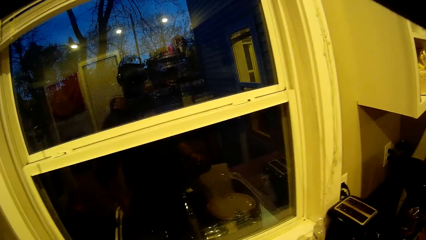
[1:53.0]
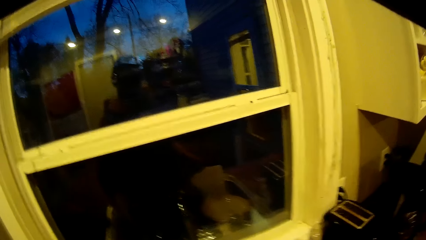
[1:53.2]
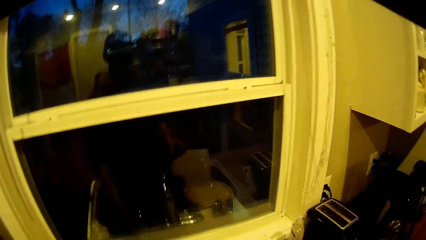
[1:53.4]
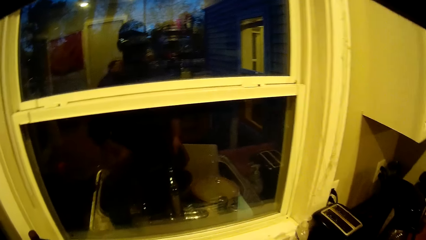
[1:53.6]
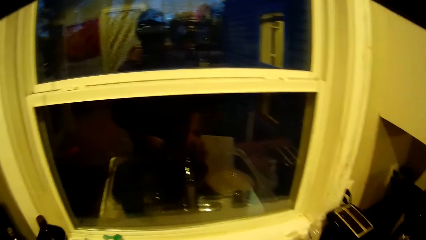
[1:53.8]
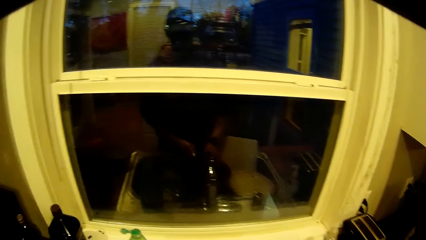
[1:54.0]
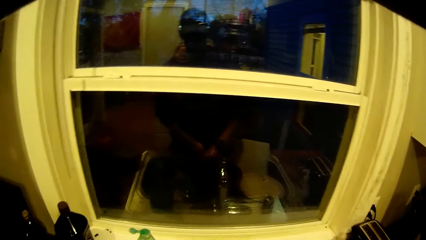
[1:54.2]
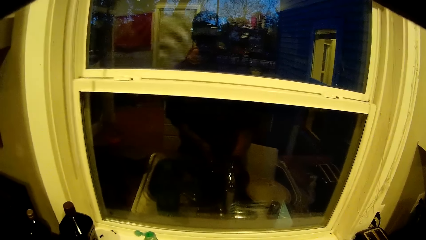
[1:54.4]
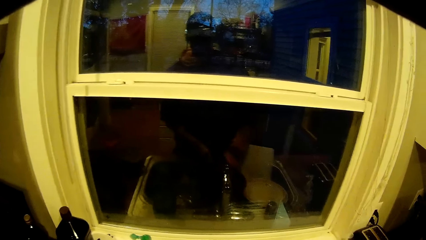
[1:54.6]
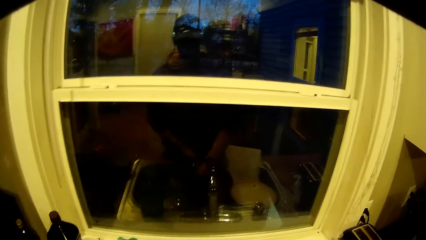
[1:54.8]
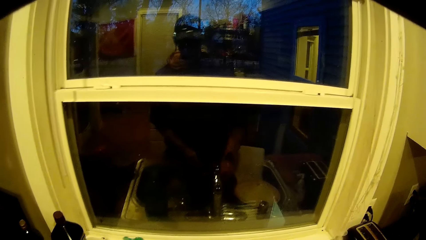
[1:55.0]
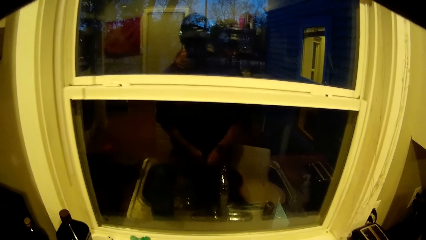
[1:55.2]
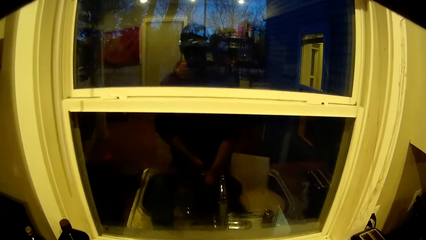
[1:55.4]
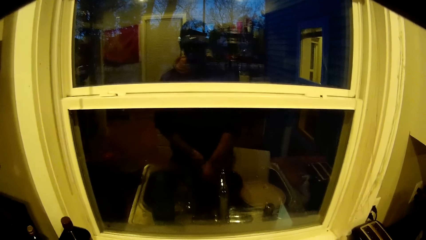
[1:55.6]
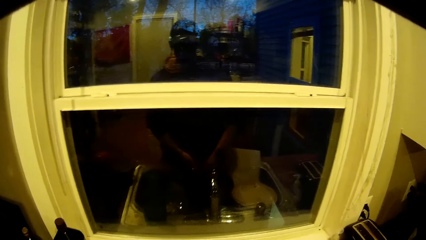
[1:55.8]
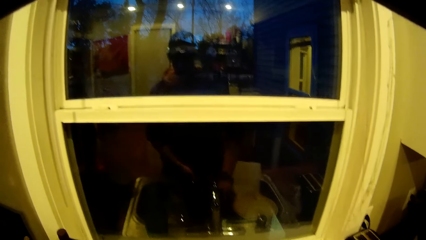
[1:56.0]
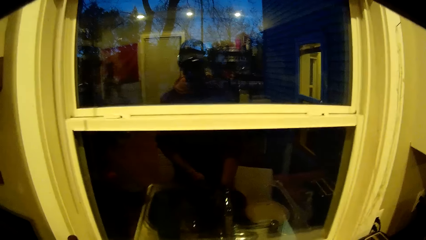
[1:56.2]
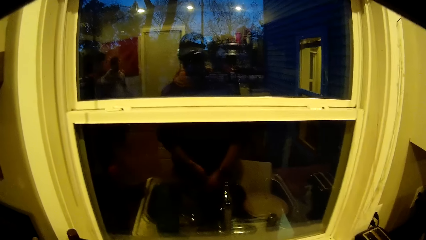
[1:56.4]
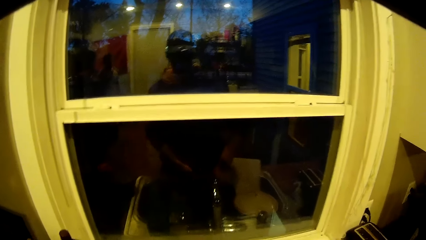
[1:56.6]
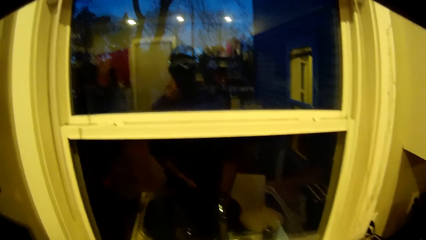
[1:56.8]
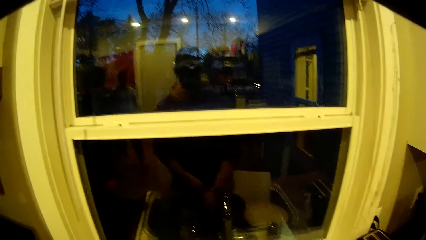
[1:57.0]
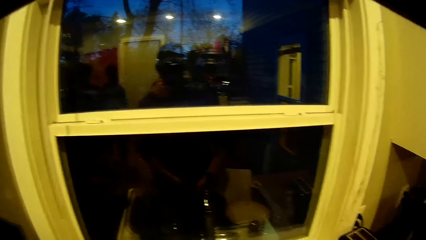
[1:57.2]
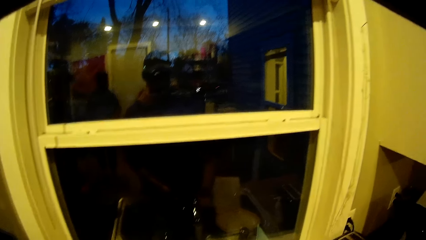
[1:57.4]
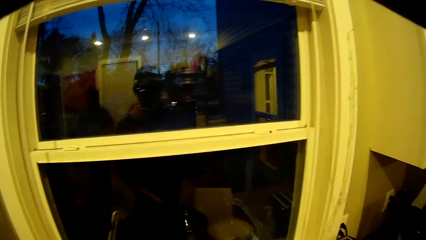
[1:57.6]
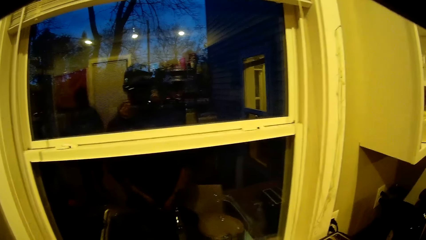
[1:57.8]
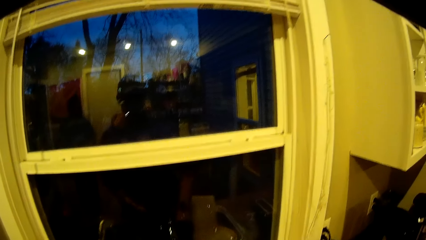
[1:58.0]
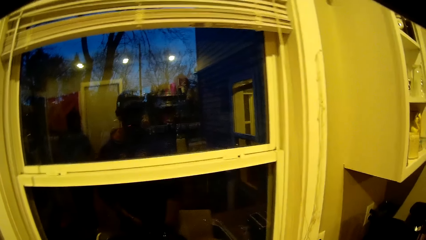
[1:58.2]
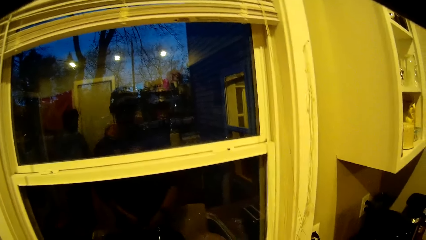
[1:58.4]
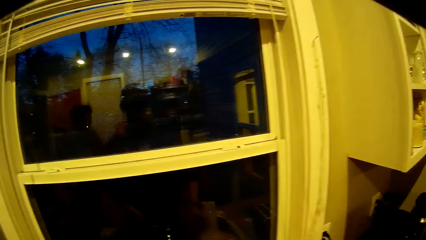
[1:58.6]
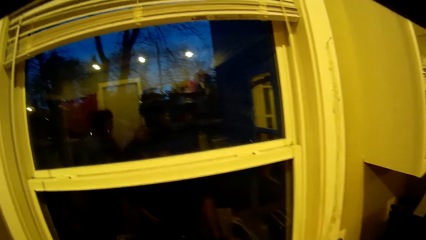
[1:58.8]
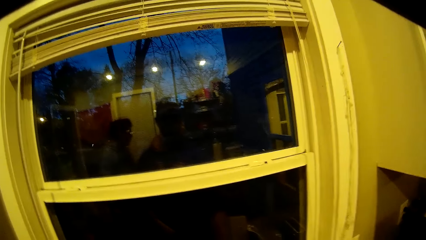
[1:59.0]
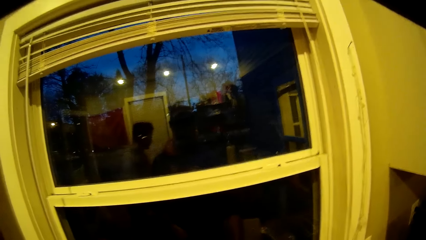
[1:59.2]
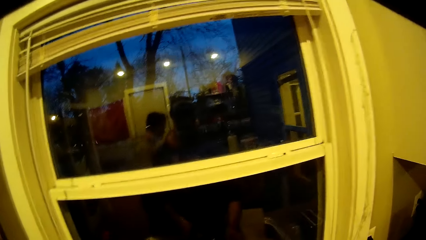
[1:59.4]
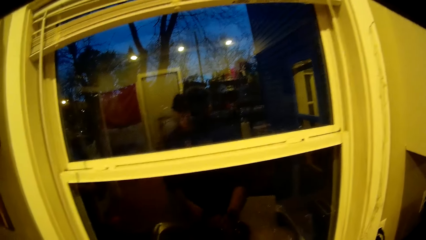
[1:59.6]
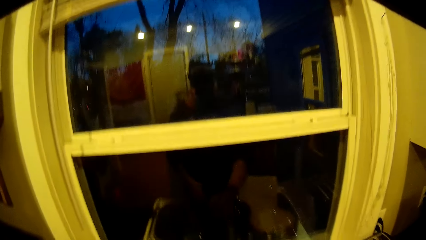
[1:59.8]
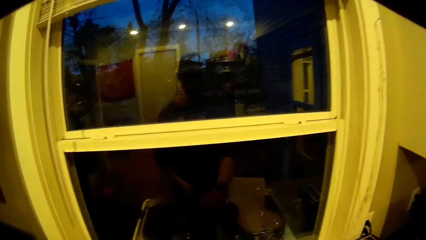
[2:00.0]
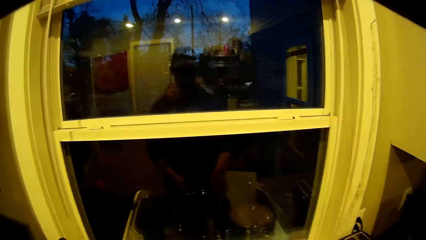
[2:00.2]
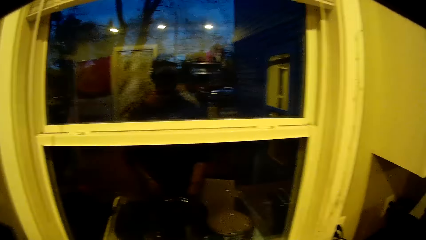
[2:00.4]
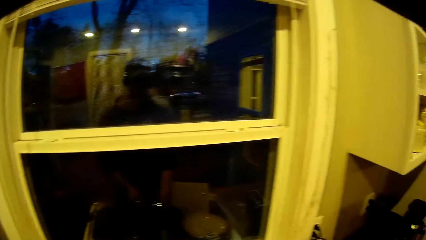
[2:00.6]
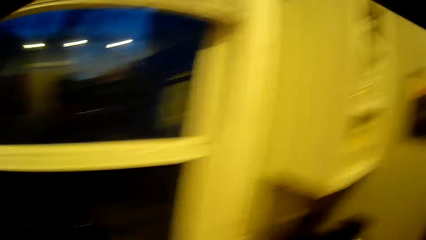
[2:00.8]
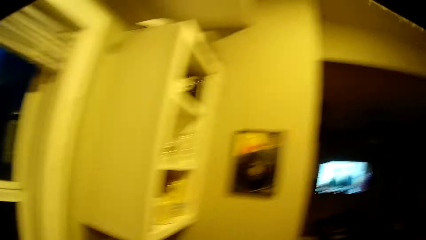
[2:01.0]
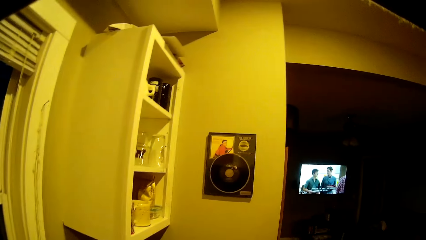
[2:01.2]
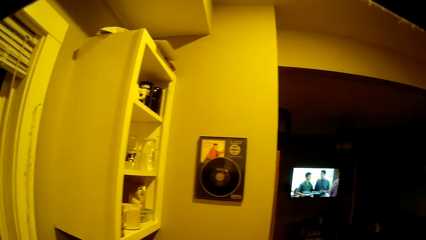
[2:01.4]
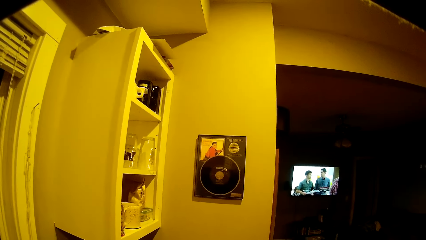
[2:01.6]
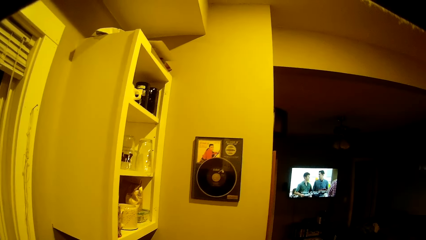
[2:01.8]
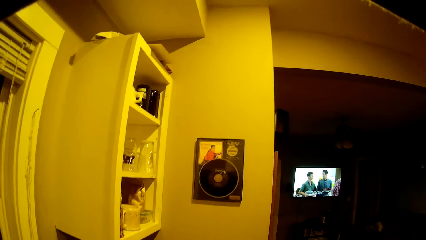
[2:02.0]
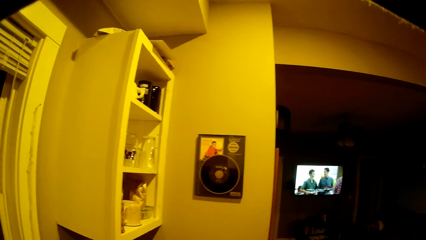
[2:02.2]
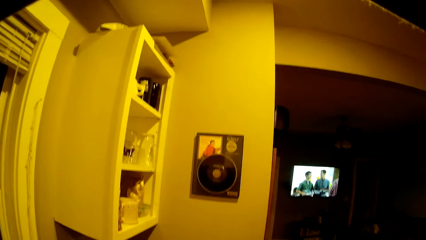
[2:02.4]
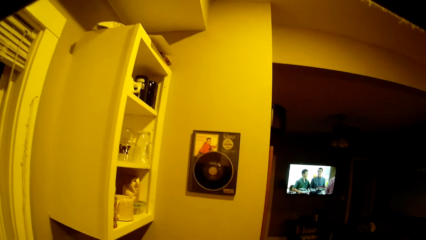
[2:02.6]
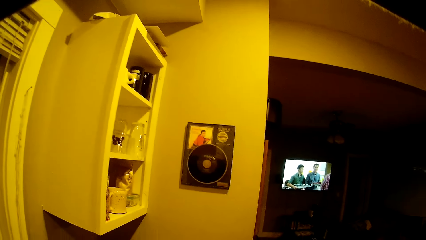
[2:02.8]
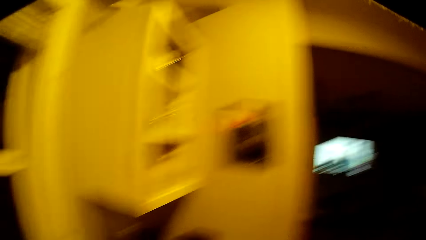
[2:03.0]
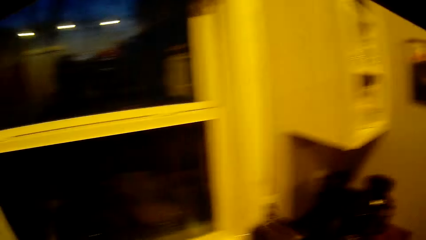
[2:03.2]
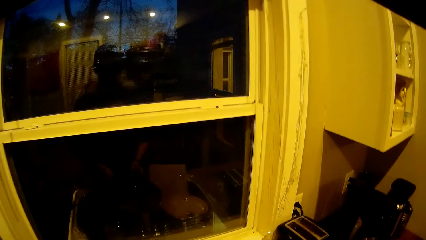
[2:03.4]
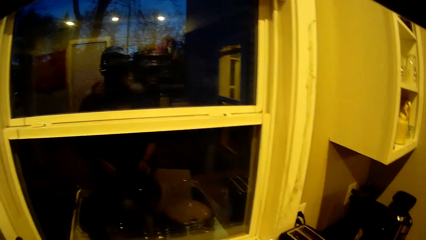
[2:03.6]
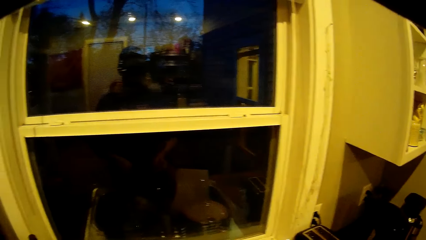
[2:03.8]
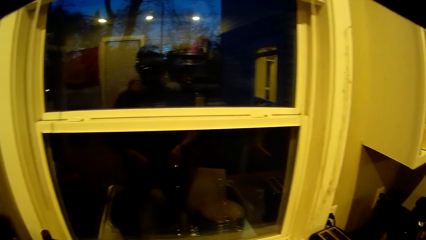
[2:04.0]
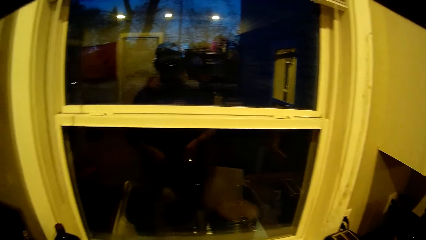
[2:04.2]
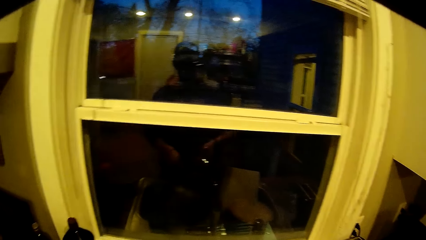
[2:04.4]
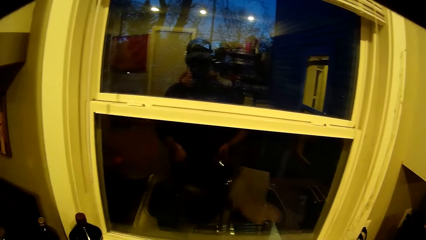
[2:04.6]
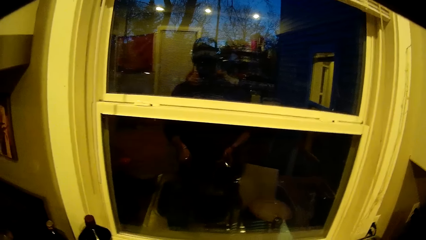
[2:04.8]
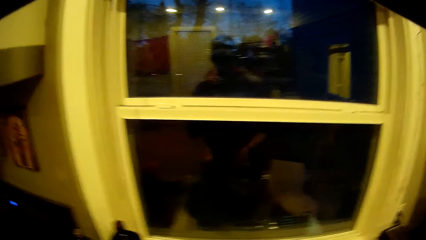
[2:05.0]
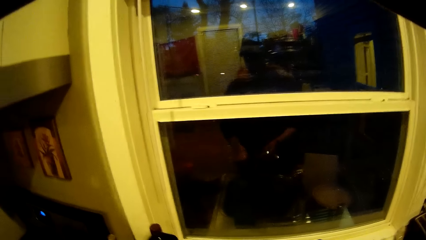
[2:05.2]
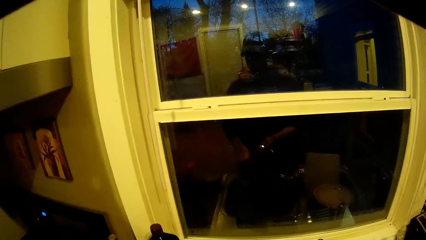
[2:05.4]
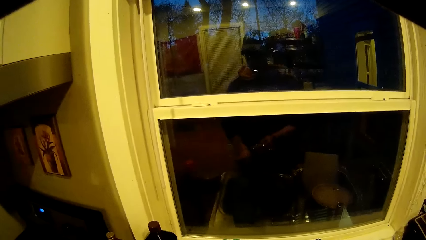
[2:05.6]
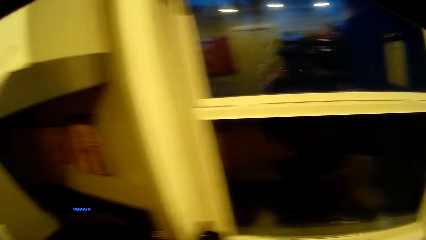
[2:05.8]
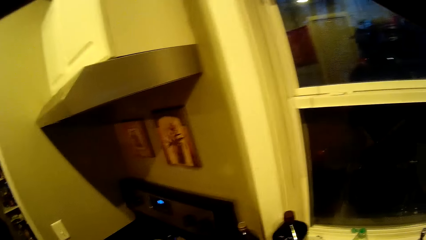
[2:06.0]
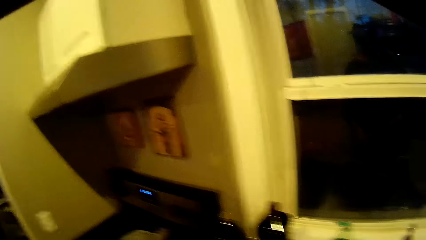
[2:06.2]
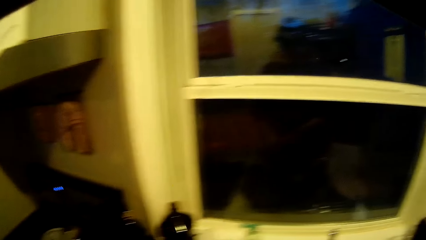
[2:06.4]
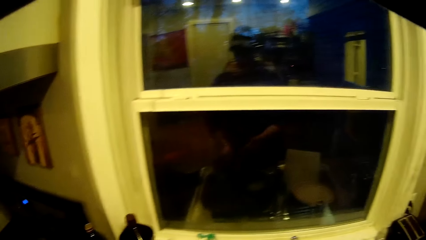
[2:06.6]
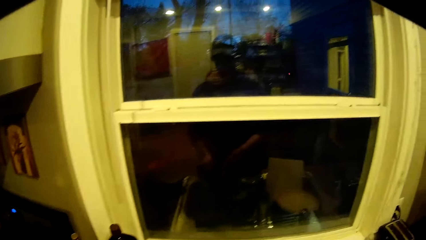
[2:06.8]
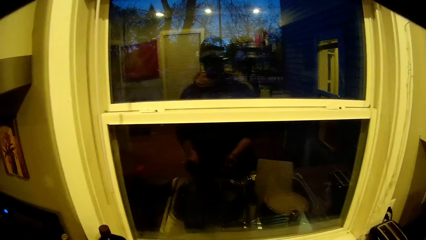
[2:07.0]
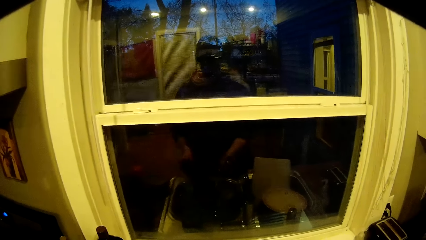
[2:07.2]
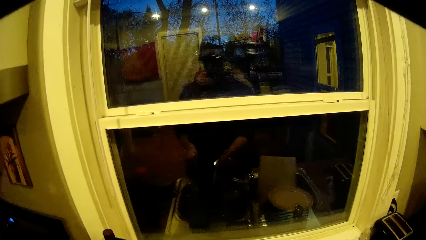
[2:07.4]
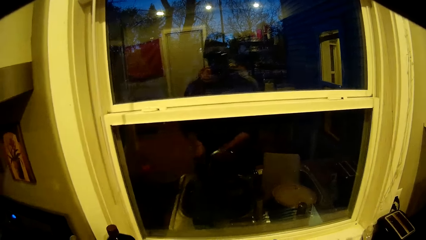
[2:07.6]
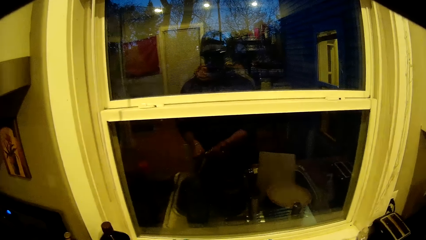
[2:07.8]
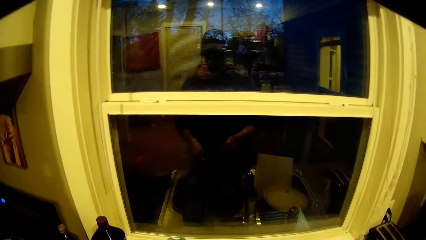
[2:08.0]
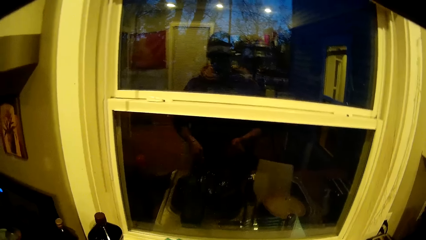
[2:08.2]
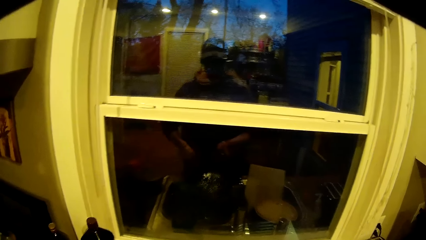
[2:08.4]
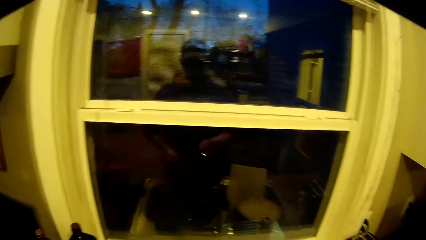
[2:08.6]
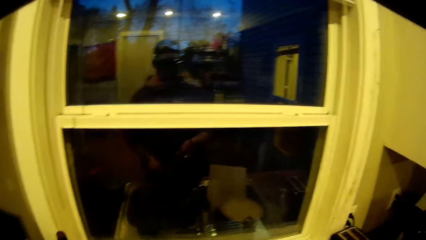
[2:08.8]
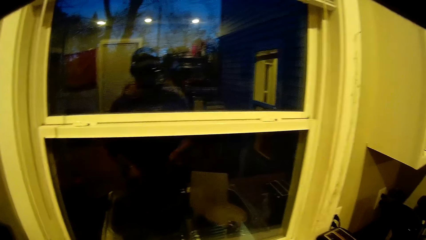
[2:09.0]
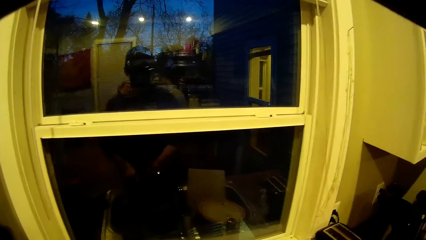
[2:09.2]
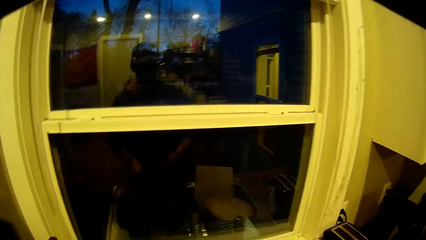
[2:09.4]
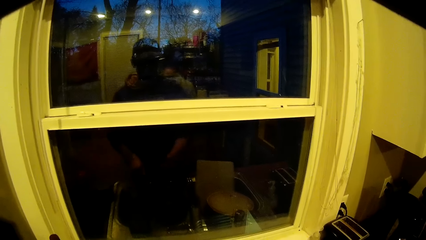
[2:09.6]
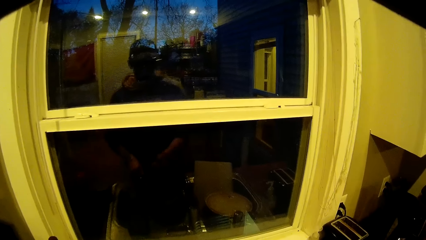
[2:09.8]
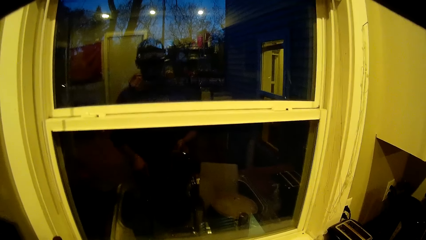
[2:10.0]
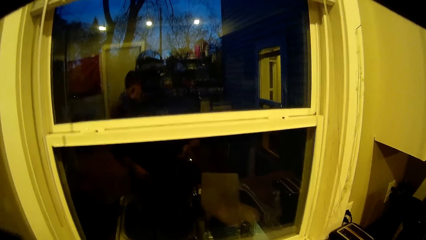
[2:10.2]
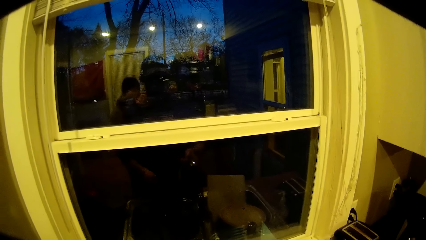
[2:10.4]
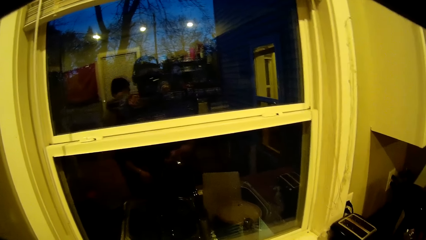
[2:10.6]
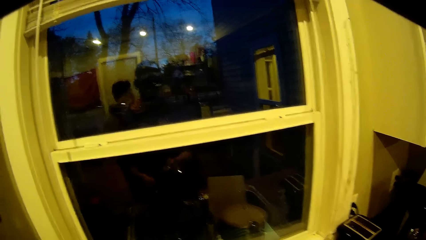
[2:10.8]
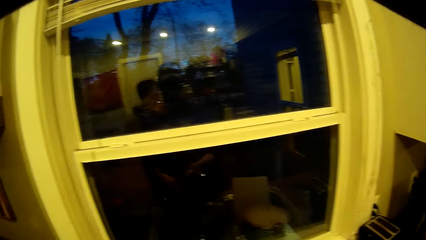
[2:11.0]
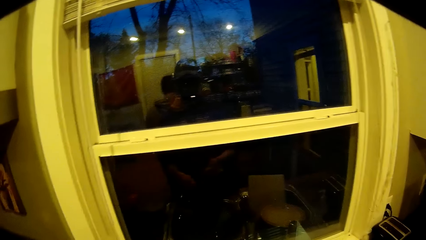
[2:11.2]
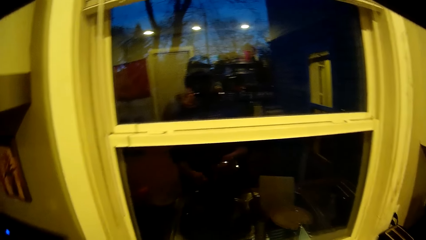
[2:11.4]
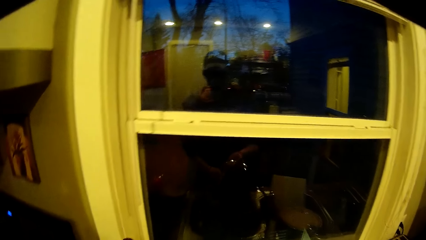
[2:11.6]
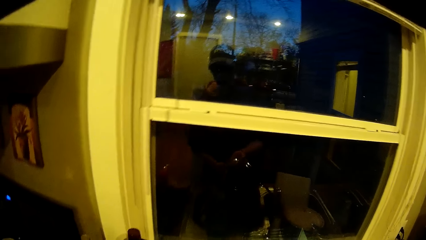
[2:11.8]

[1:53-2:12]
The camera wearer keeps the bottle of liquid dish wash on the sink with his left hand. He washes the frying pan with both hands. He turned on the tap on the sink with his right hand. He rinses the frying pan with both hands. He looks aside. He turns back to the sink. He does something.
